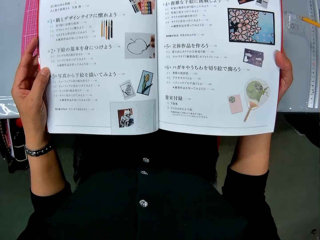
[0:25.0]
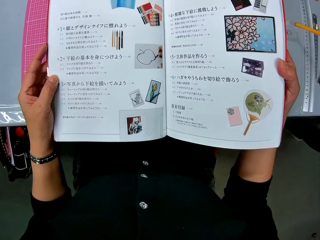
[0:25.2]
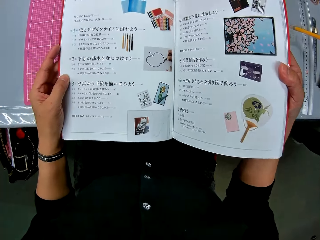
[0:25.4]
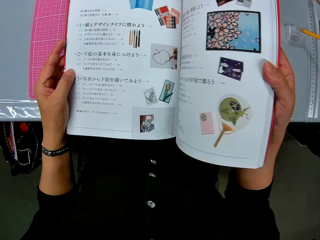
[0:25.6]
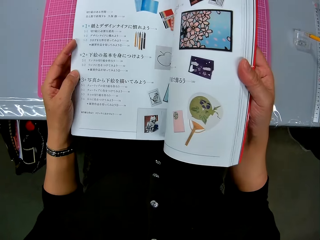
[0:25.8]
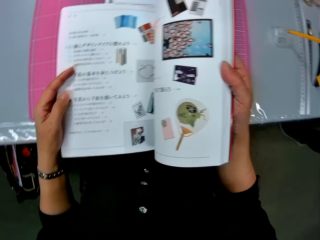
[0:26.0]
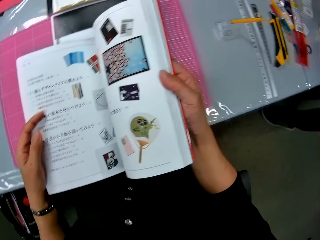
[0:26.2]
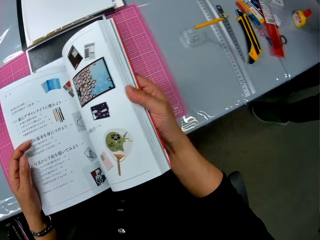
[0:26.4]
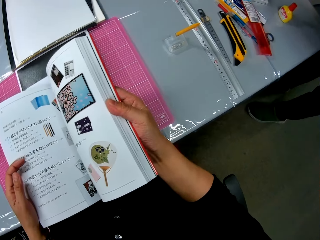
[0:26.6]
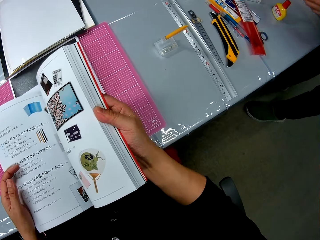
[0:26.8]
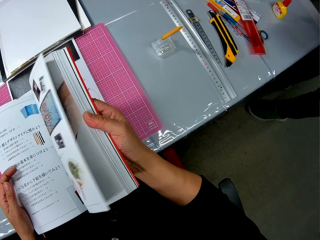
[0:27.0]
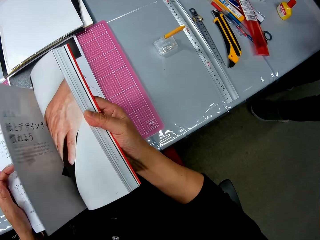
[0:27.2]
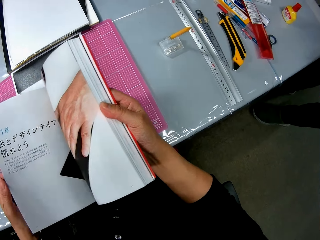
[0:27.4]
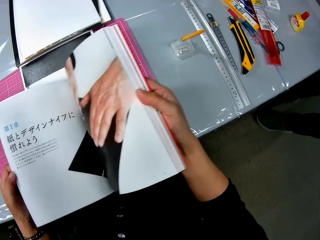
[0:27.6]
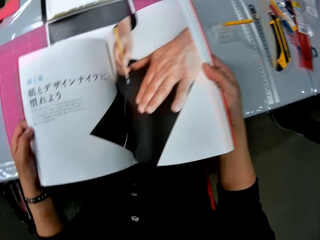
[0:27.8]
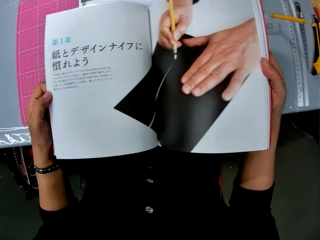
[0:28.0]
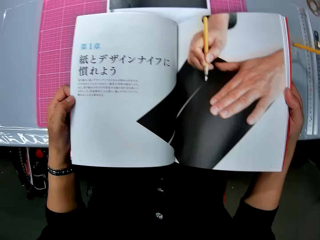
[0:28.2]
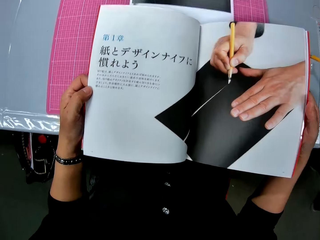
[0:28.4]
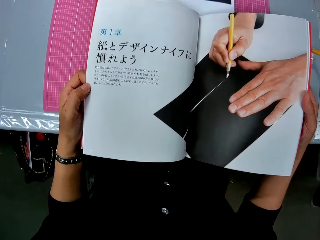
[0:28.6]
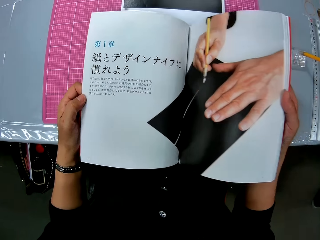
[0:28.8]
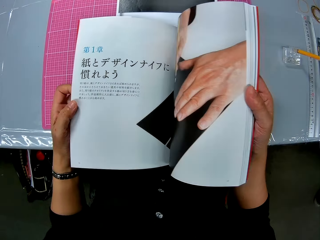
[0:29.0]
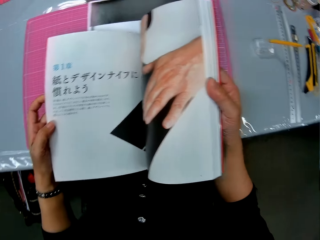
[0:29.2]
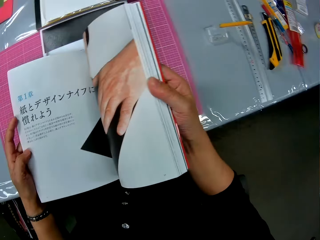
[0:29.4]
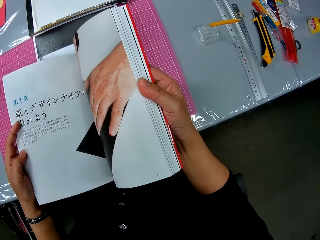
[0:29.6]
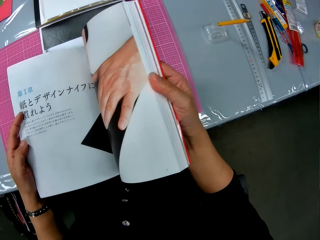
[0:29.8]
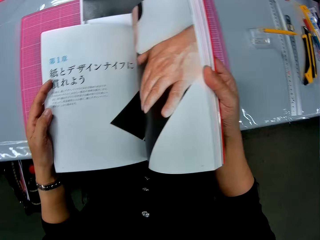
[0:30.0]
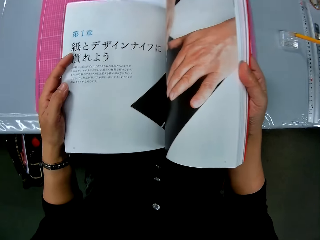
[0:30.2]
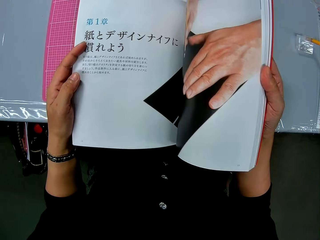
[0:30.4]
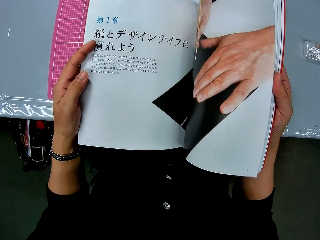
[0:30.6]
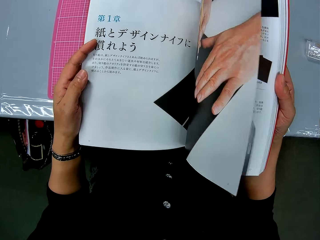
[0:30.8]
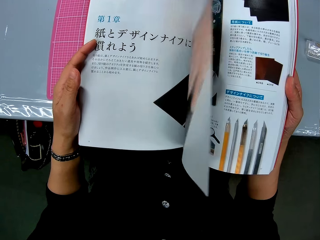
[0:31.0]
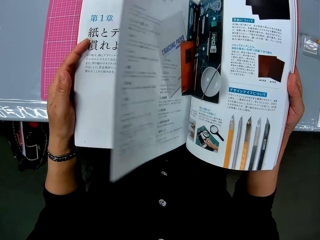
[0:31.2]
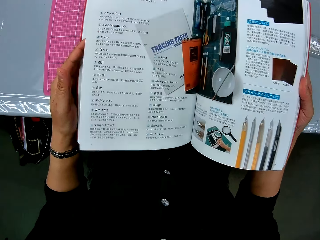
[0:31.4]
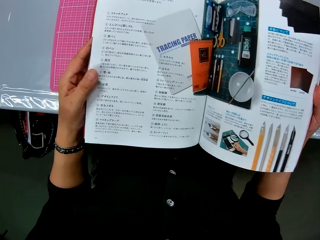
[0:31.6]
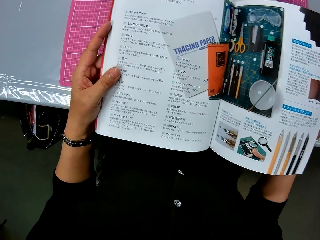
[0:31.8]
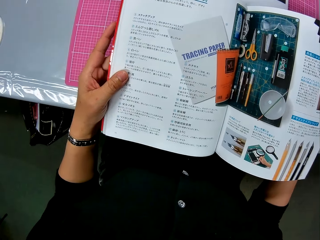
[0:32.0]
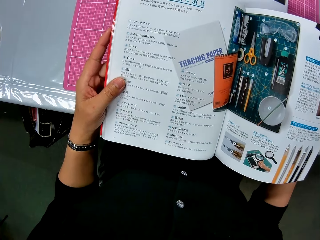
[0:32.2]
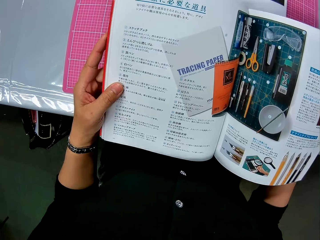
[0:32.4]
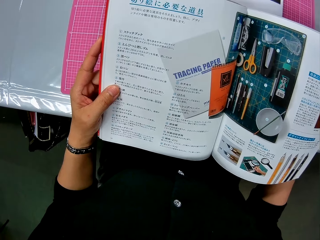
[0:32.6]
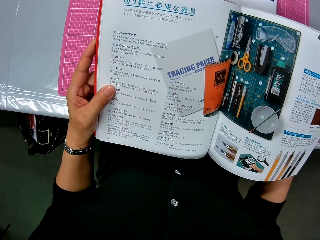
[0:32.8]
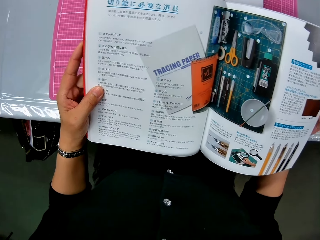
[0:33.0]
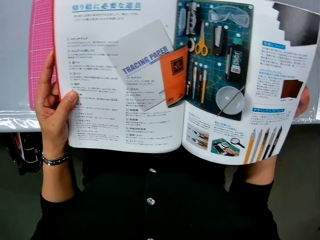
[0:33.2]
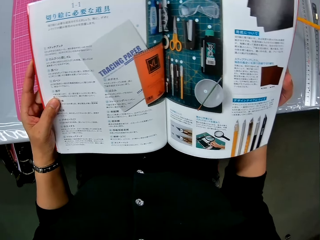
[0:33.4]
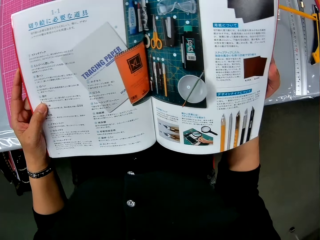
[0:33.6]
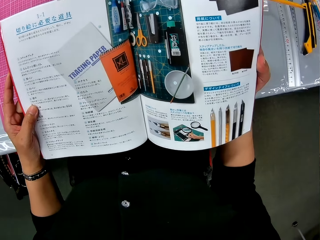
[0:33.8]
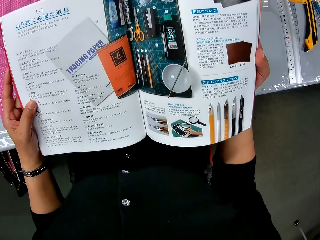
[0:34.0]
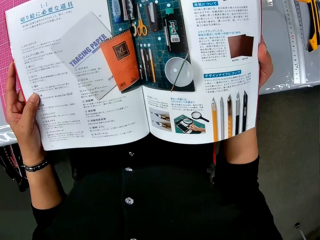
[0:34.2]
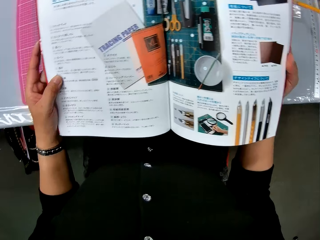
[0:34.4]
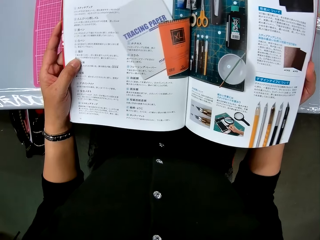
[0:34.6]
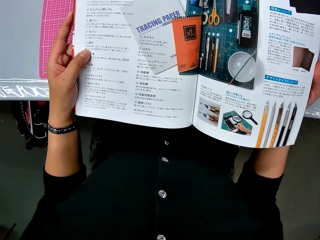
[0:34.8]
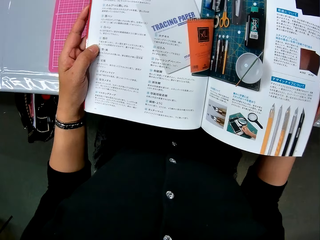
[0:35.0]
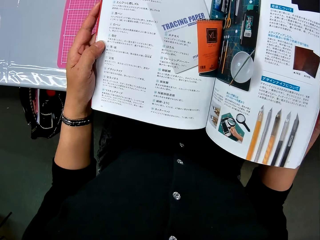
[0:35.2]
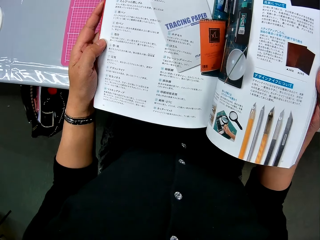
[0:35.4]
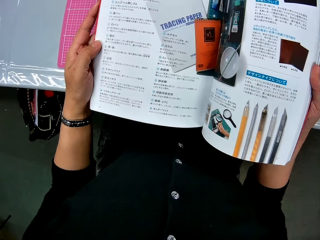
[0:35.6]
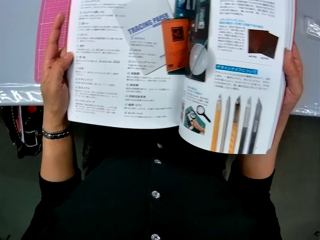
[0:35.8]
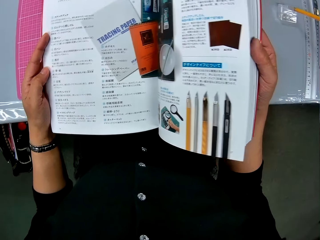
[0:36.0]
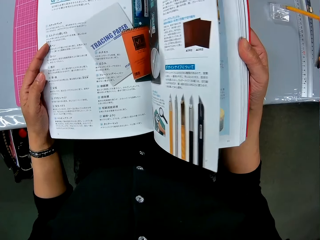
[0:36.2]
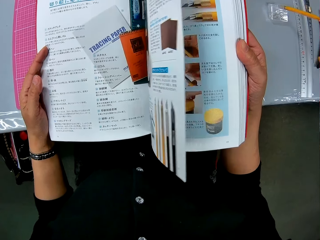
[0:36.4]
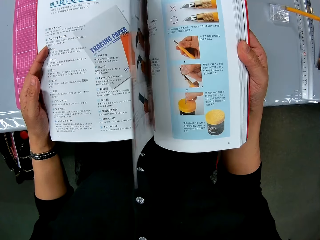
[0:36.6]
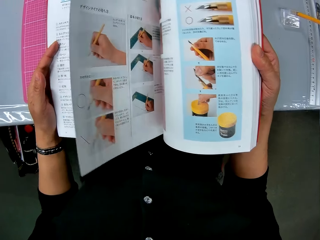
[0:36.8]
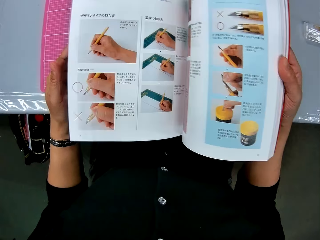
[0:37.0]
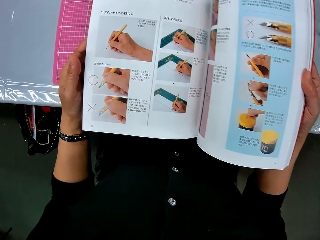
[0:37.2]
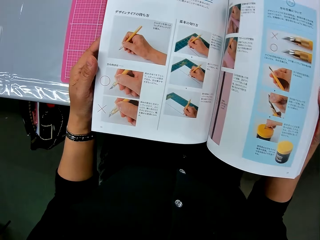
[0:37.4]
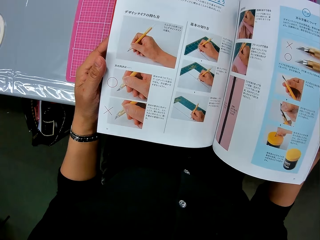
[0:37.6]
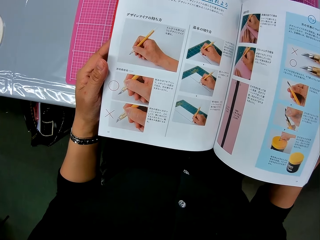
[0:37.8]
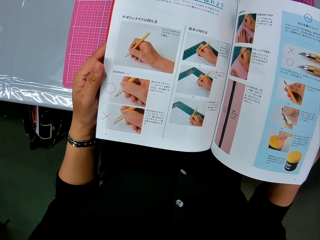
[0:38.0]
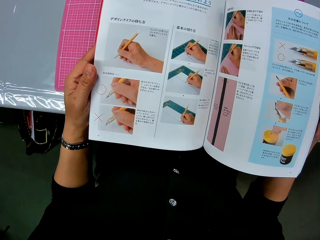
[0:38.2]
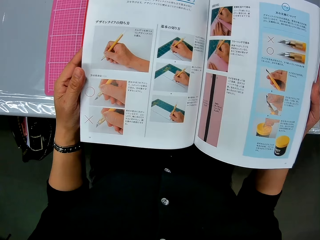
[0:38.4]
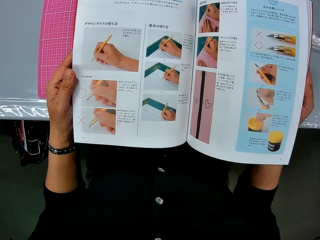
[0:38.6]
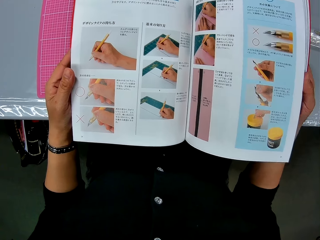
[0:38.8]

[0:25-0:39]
The camera wearer peruses the book. They look at the book. They peruse the book.

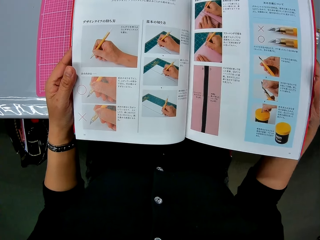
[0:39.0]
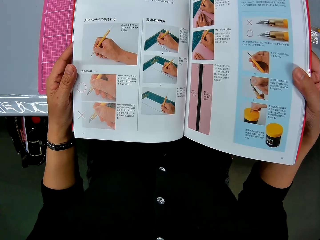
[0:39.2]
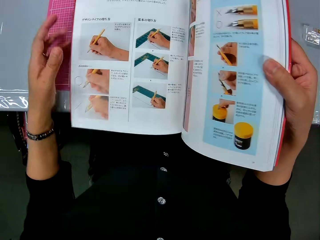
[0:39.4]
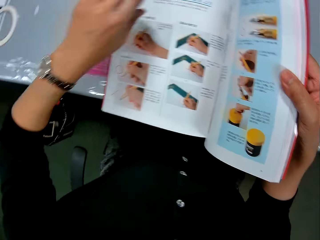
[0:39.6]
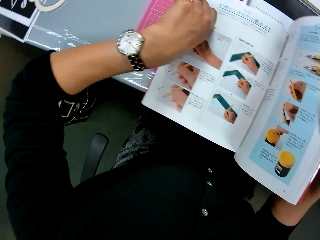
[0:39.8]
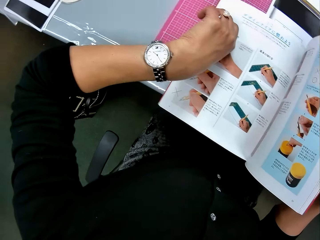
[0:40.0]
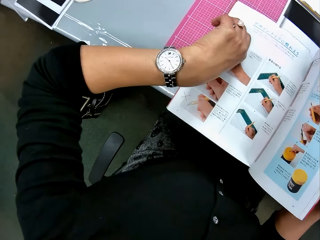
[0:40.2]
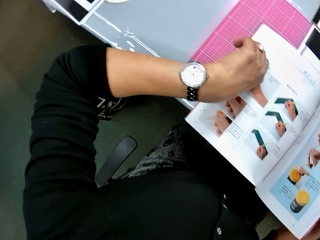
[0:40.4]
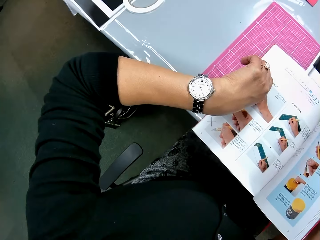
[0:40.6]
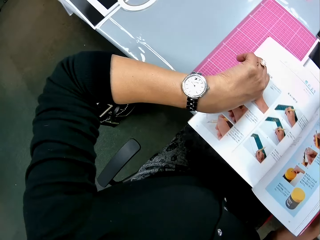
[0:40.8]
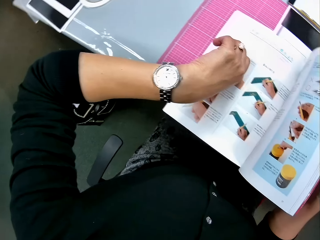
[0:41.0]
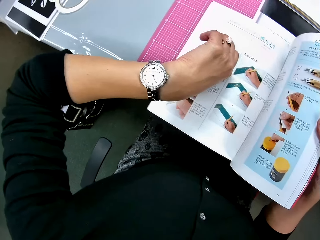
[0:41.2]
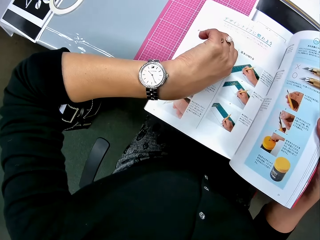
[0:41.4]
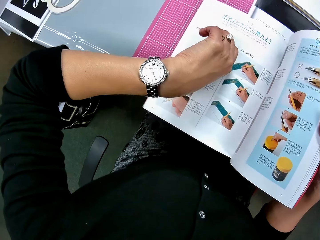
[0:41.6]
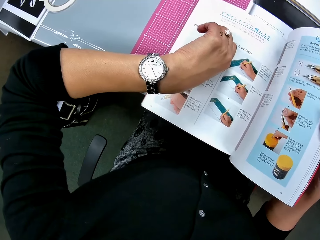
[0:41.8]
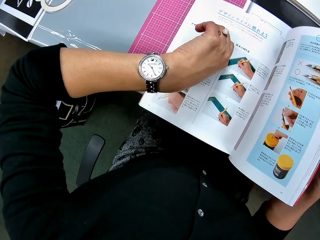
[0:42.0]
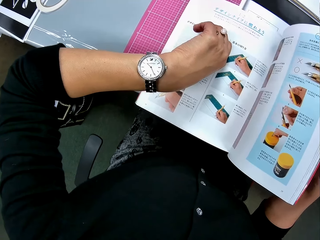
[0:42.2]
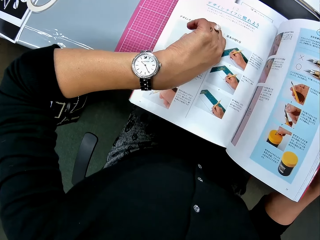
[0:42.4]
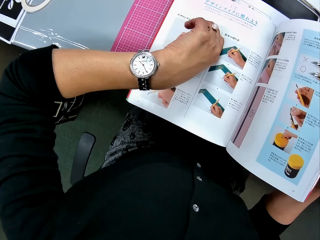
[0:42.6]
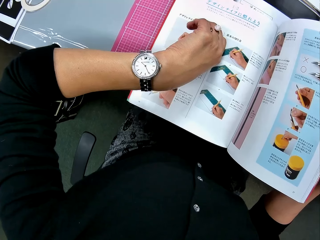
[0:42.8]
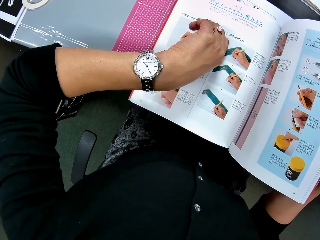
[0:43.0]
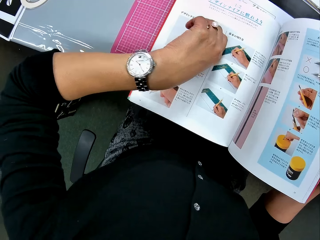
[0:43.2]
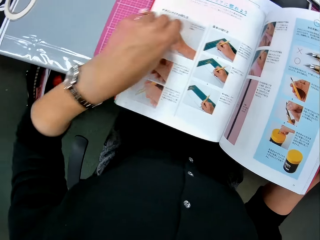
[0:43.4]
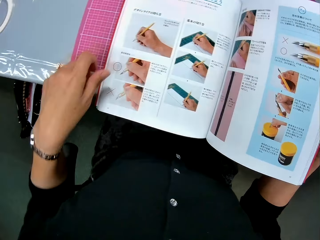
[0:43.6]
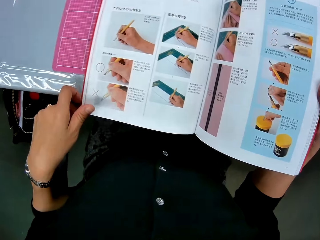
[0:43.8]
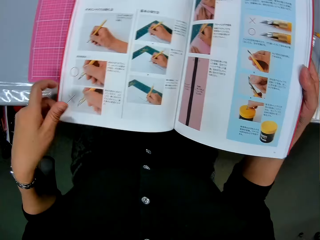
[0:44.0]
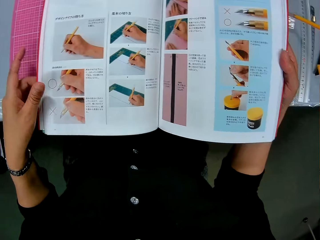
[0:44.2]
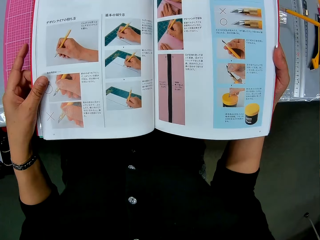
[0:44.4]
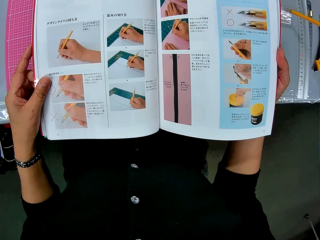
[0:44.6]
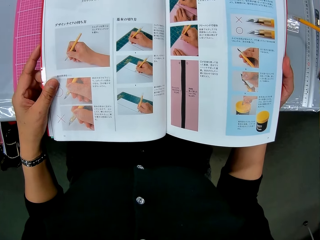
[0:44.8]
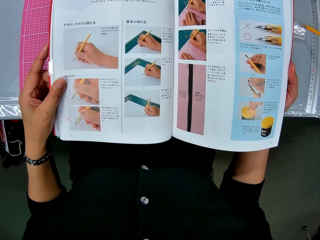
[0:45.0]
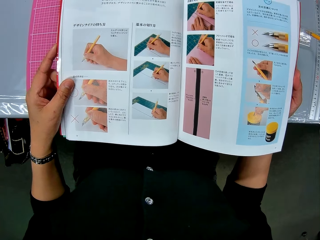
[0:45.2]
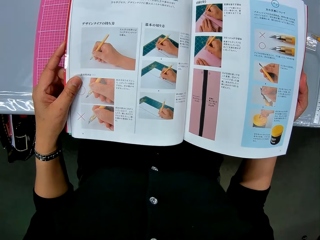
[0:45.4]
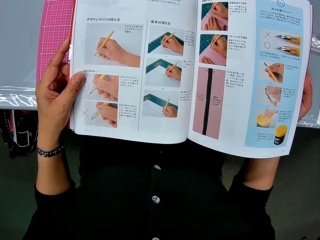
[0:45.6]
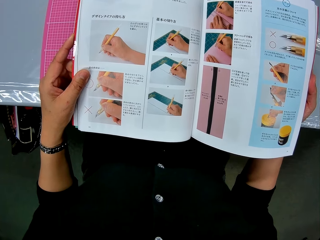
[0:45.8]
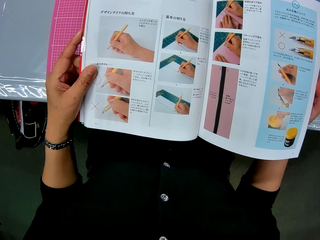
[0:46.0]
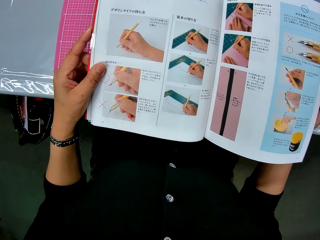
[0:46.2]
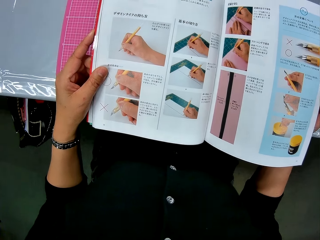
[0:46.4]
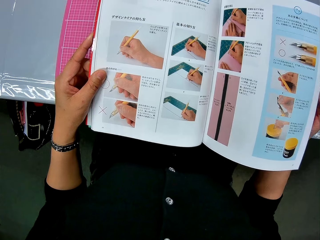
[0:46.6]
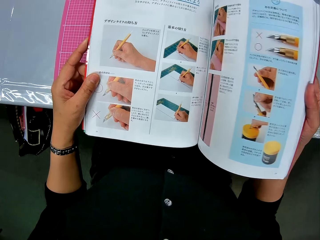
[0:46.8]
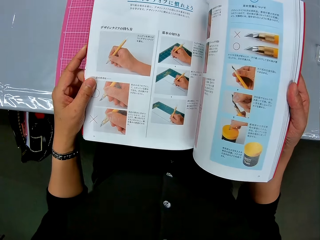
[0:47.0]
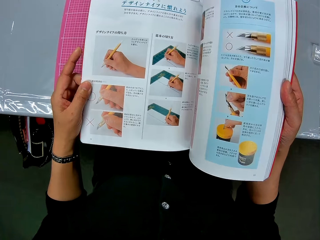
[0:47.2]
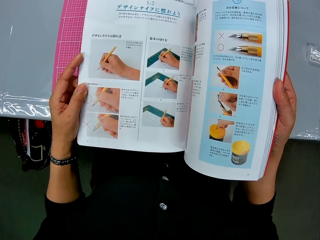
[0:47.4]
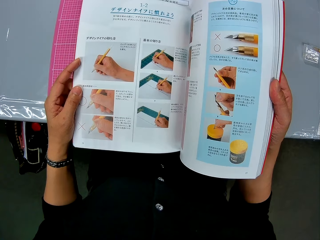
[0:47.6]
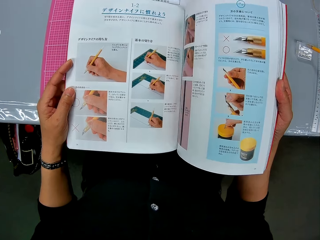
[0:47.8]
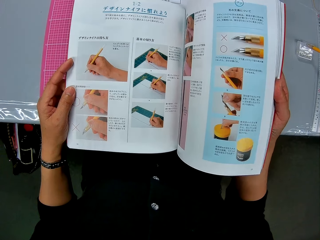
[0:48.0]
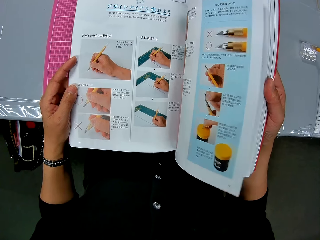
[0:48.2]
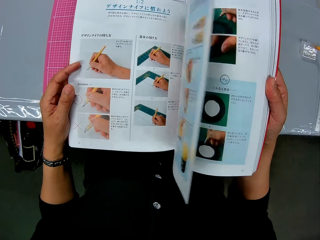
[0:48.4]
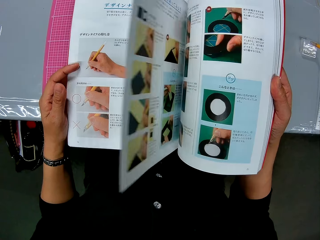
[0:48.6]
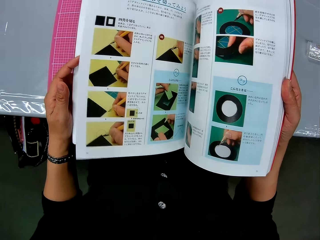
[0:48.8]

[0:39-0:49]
The camera wearer looks at the watch. They continue to surf through the book.
